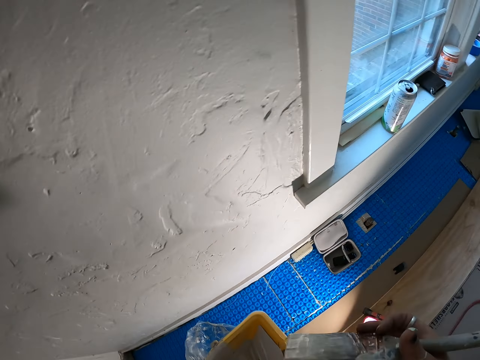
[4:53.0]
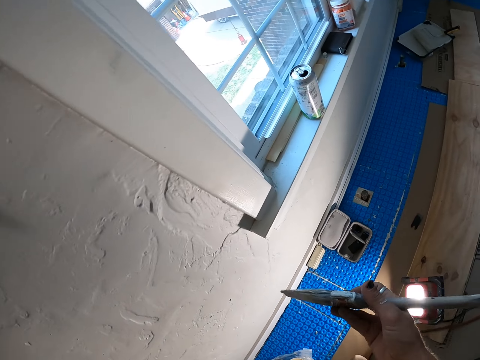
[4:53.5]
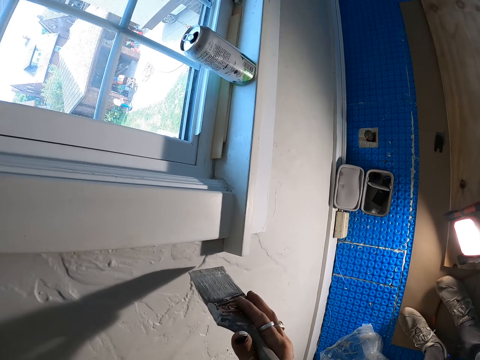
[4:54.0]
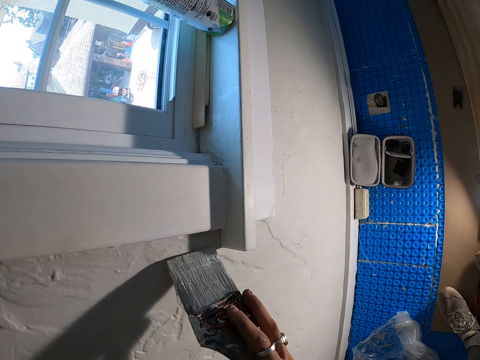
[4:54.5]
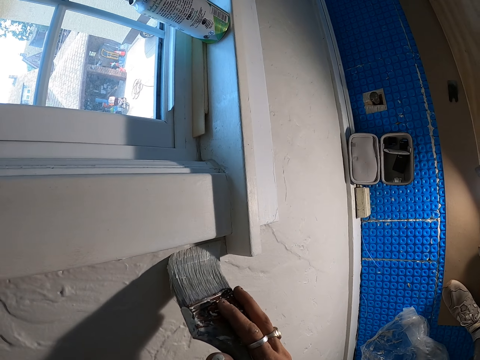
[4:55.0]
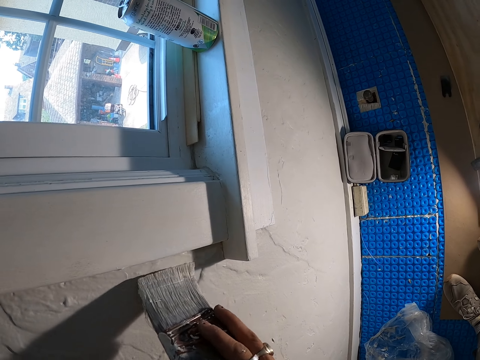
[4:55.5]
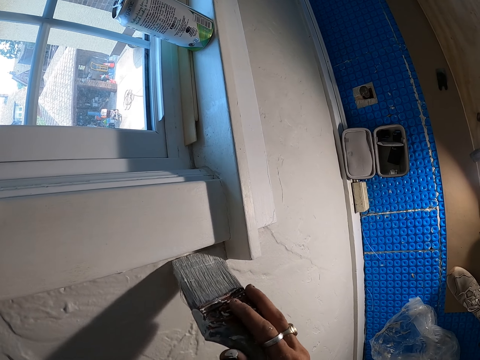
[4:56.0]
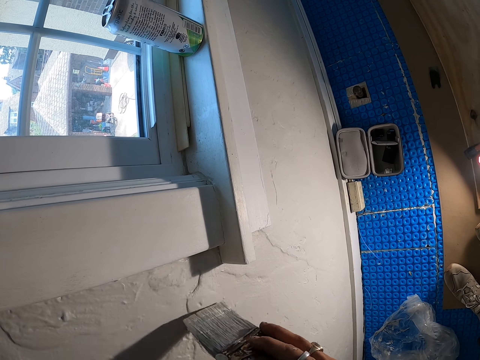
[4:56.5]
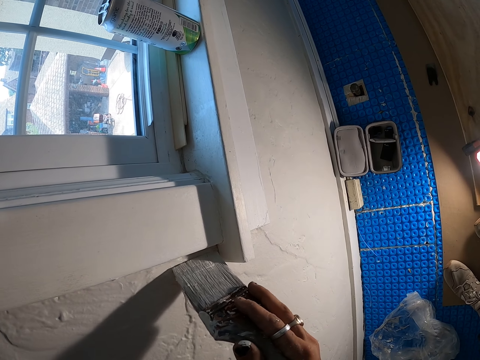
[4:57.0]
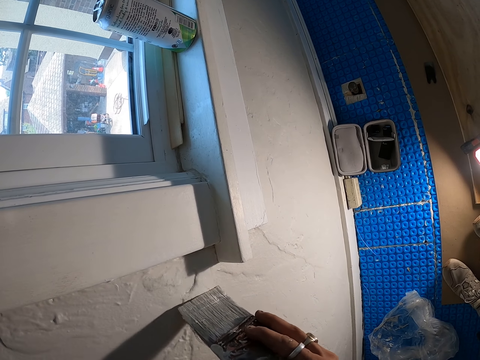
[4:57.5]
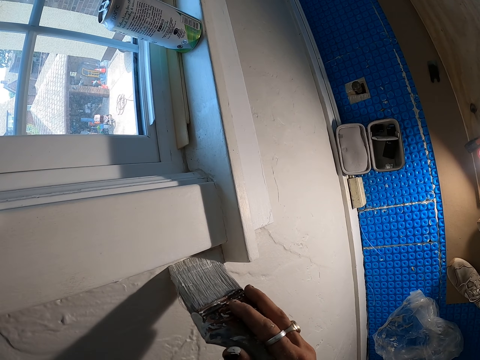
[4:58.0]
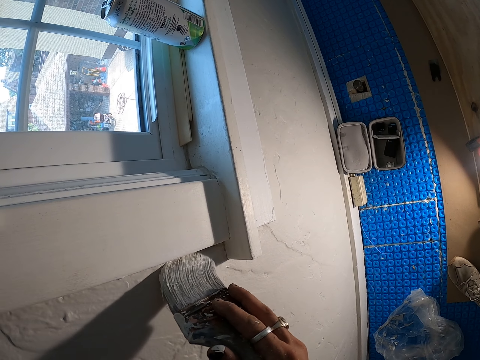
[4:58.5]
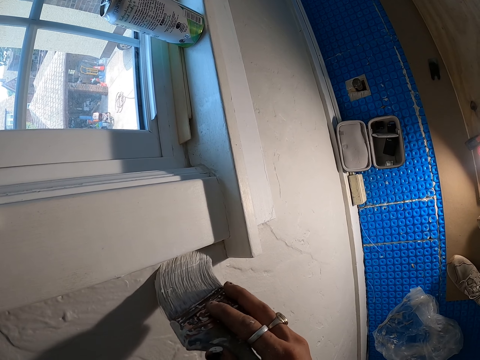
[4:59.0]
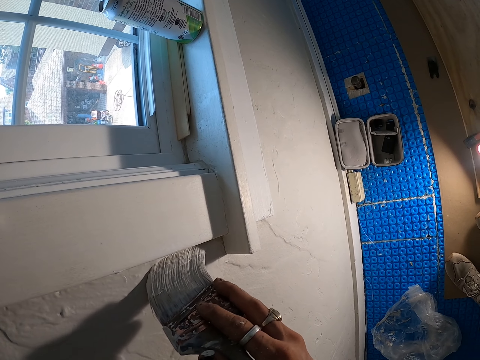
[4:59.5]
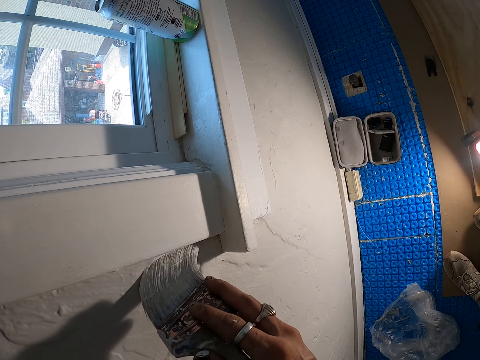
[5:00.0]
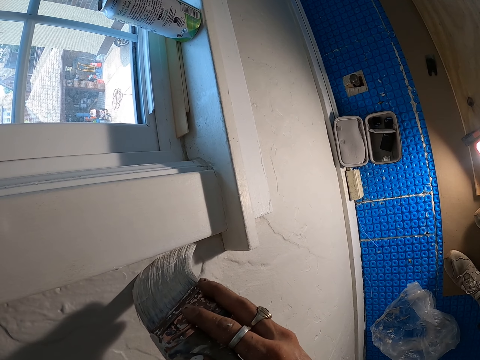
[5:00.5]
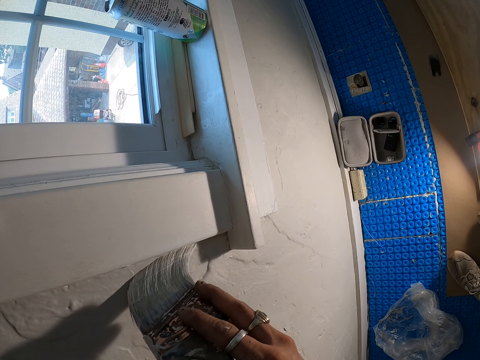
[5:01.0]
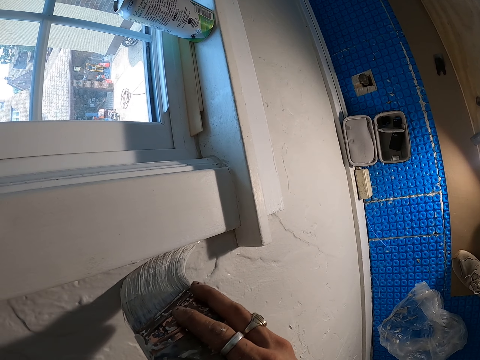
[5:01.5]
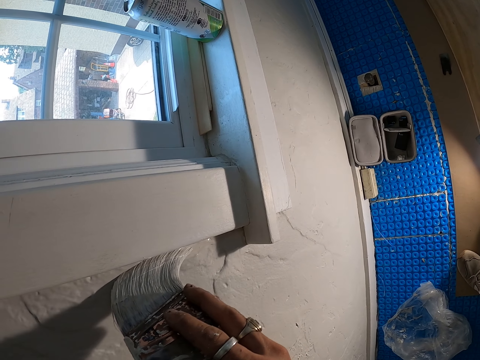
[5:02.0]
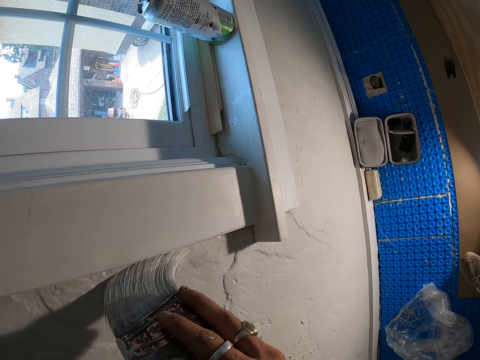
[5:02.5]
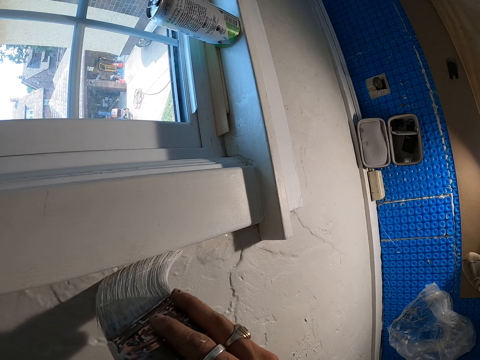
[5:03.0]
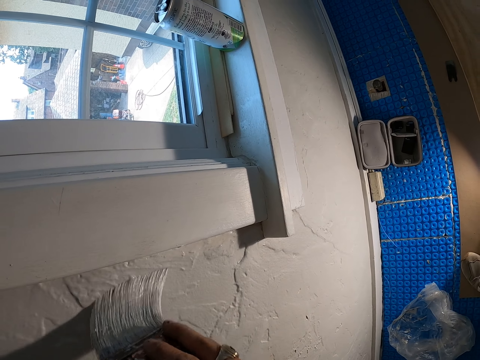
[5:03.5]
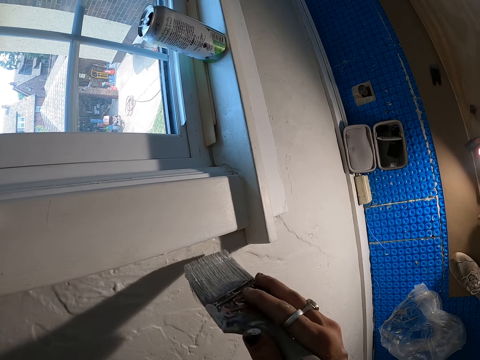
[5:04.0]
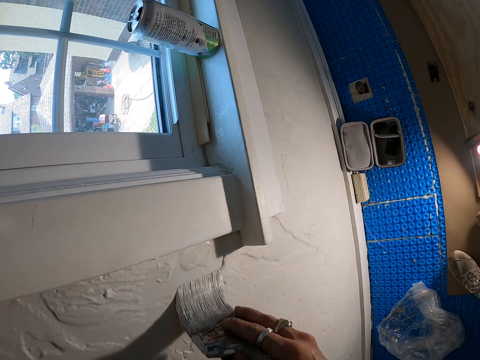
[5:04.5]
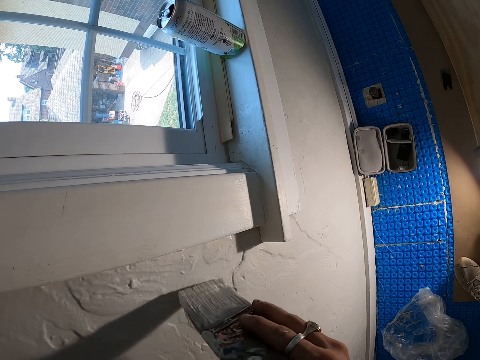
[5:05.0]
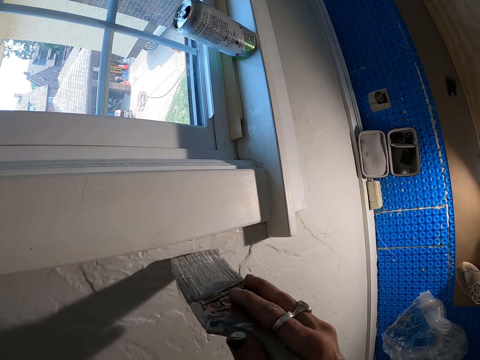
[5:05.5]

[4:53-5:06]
The camera wearer paints a wall with a painting brush.

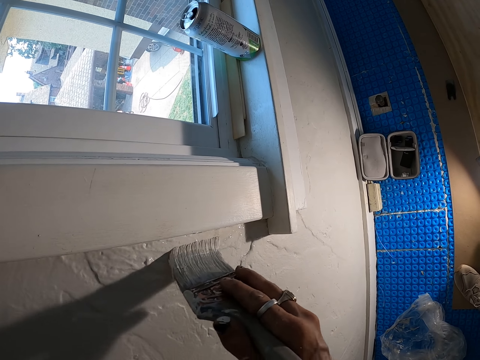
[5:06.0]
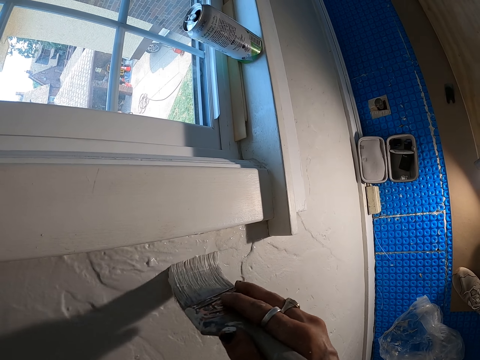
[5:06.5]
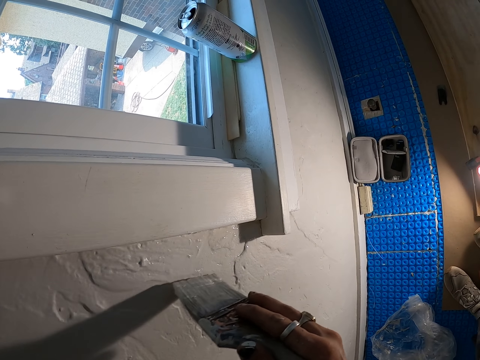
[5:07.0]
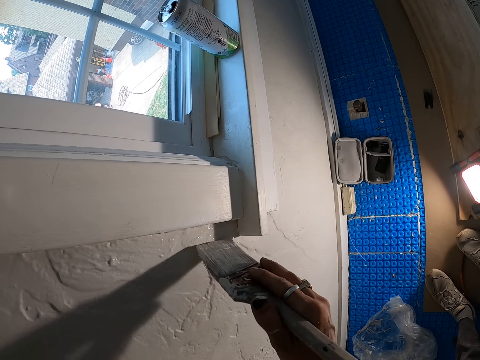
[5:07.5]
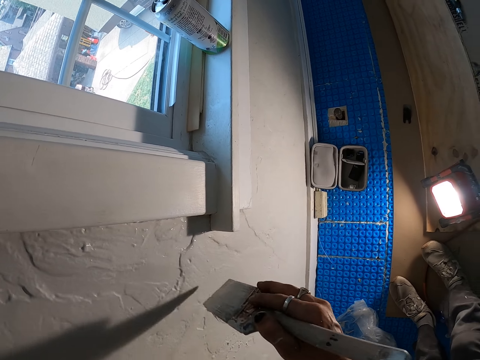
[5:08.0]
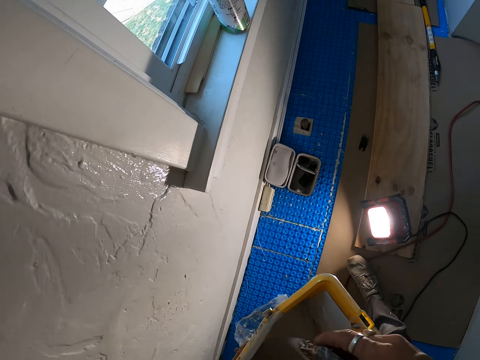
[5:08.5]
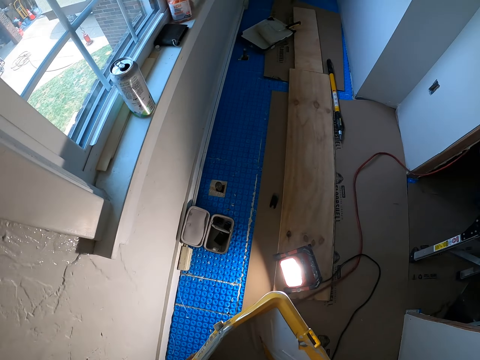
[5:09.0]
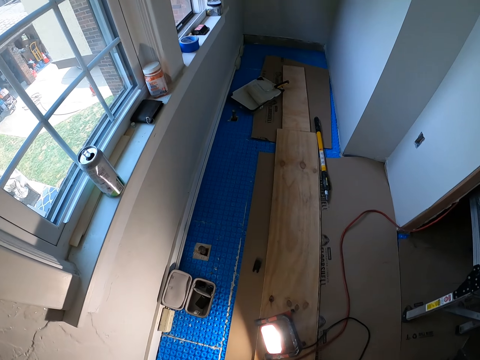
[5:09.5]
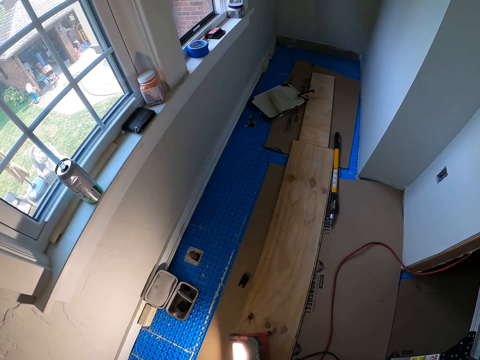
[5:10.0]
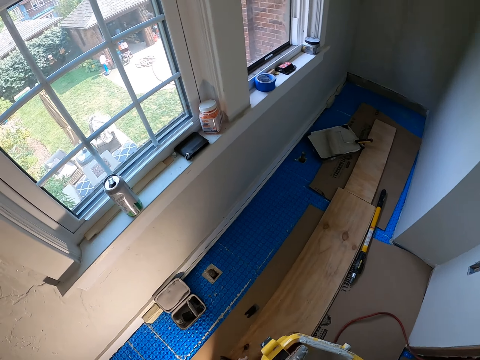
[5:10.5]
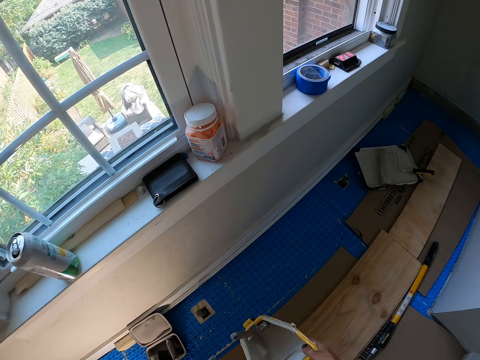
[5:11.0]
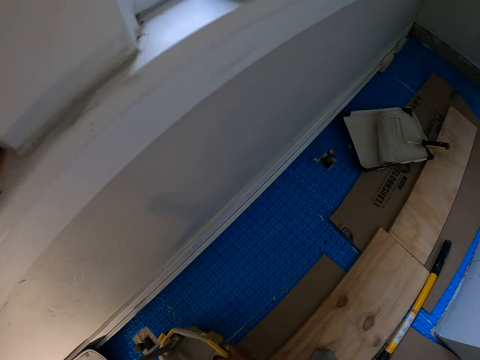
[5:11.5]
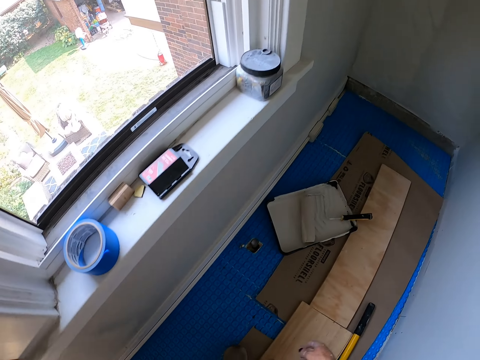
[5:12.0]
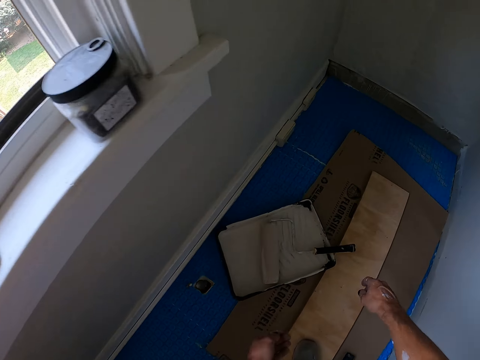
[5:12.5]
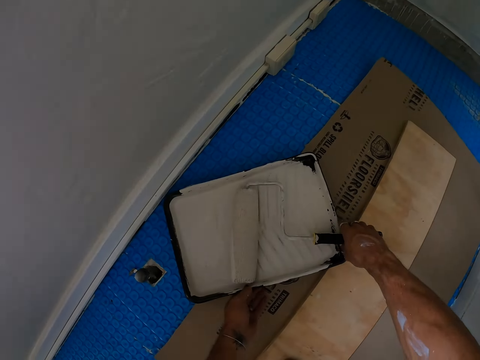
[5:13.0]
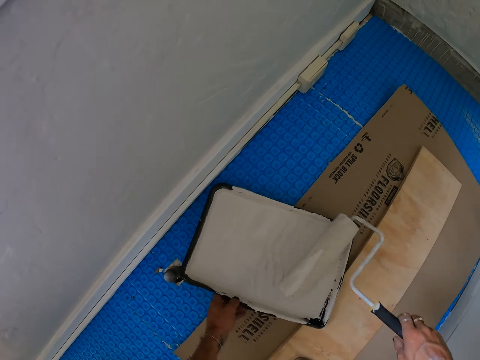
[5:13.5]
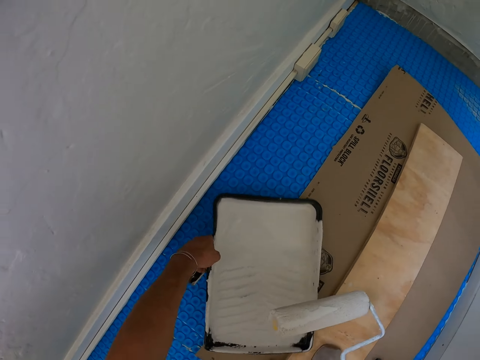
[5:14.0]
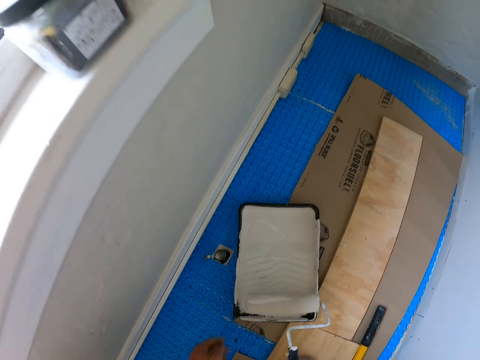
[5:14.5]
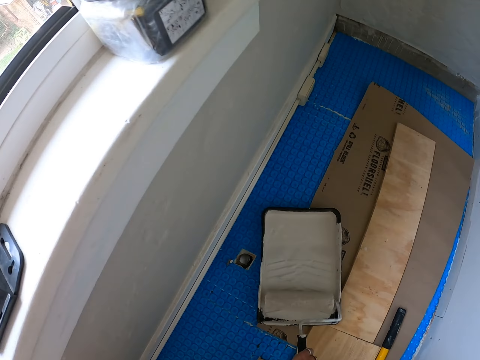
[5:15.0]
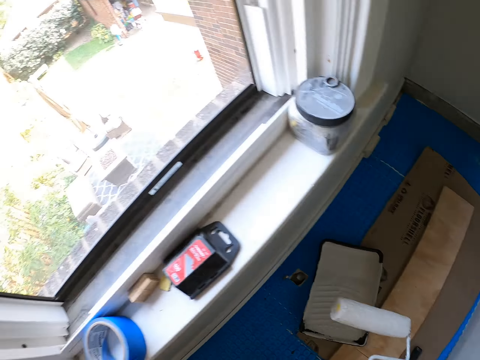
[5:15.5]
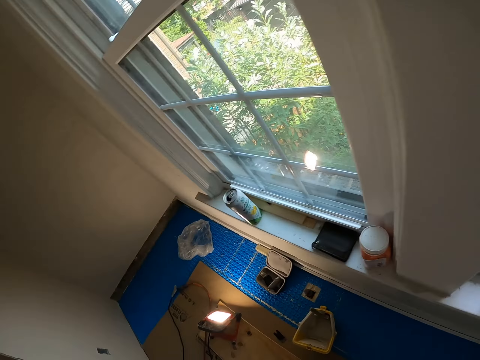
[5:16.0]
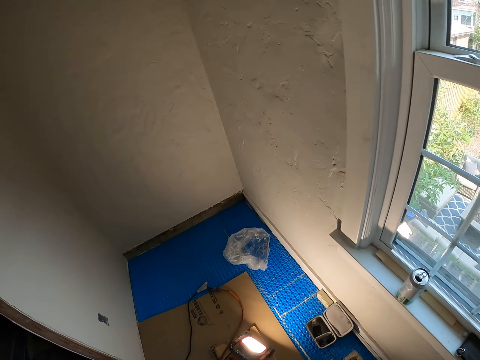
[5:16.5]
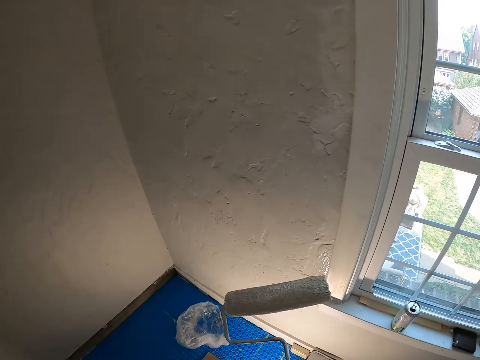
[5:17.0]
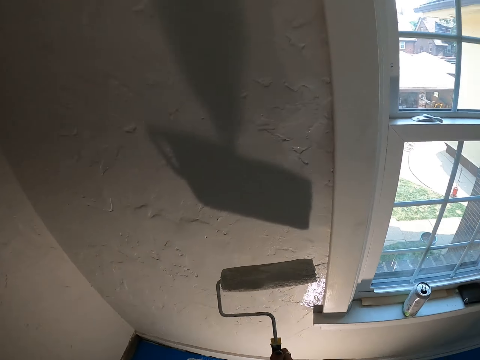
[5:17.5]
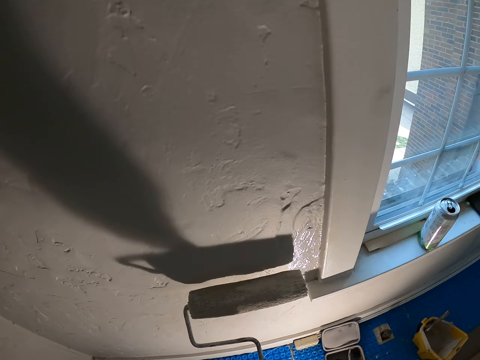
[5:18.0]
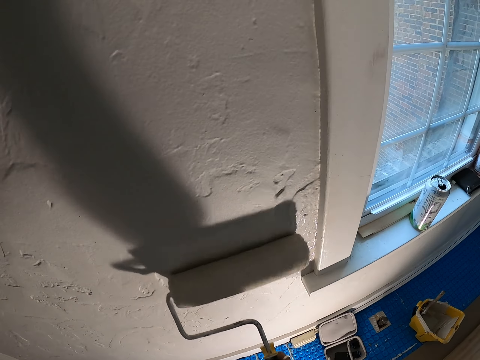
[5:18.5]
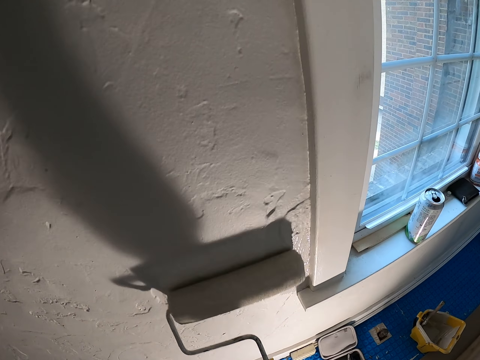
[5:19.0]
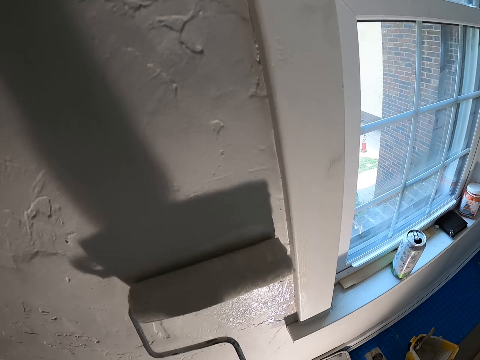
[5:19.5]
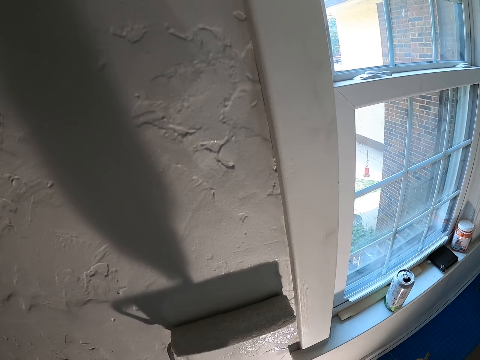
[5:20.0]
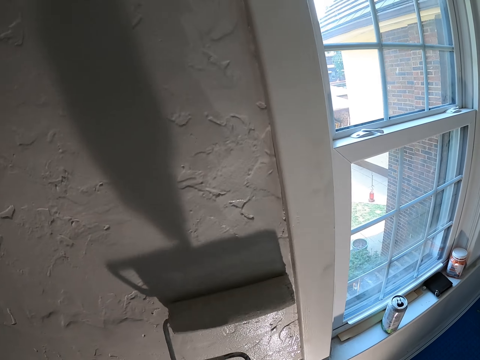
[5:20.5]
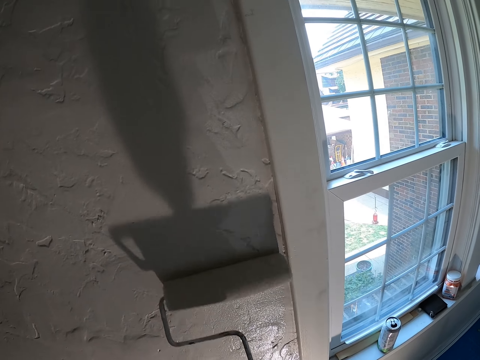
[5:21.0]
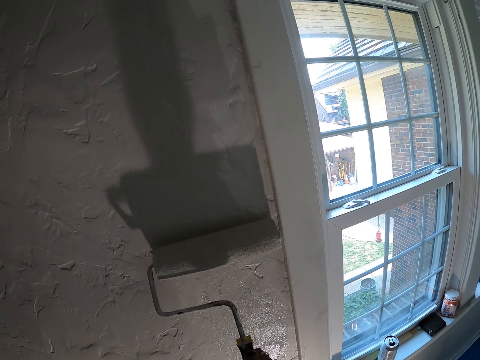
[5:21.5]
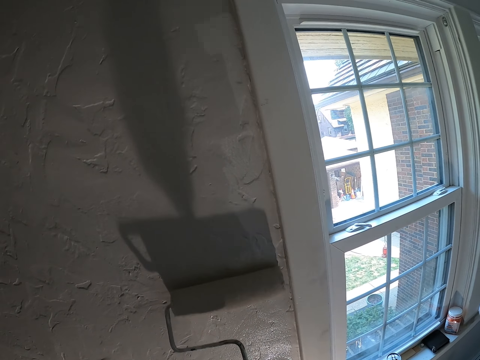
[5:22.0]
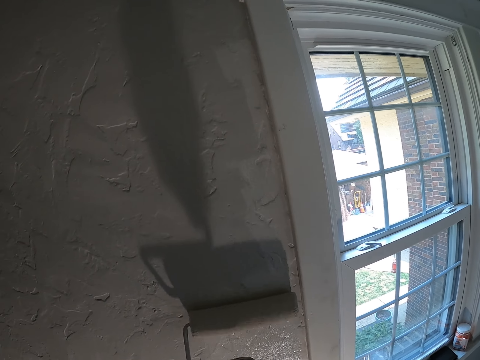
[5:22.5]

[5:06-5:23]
The camera wearer adds more paint on a painting brush. They walk in a room. They look around. They pick up a painting roller. They roll the roller on a painting tray with paint. They shake the roller. They pour the paint. They look around. They paint a wall with the painting roller.
